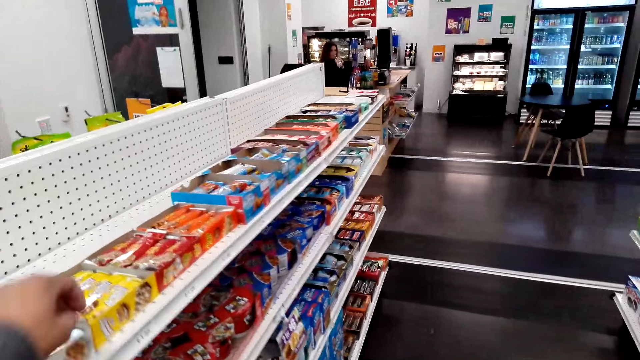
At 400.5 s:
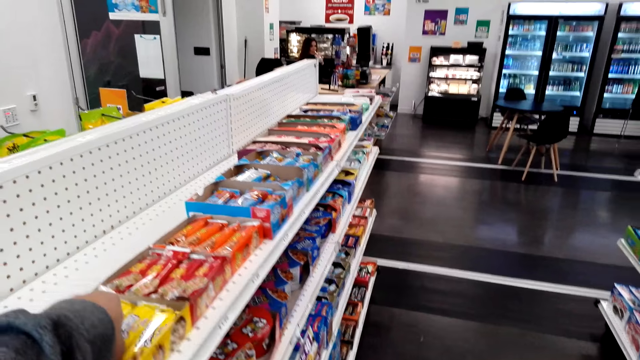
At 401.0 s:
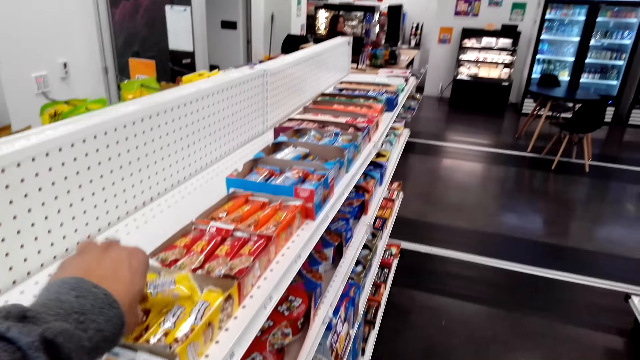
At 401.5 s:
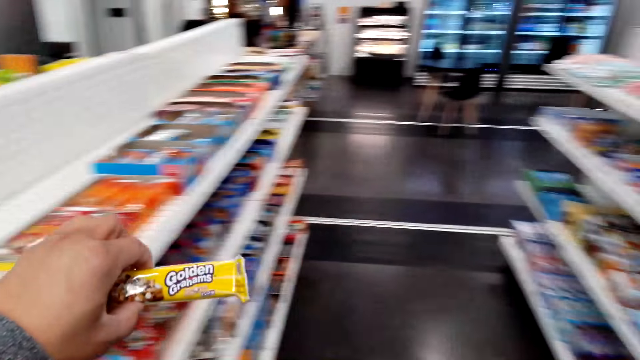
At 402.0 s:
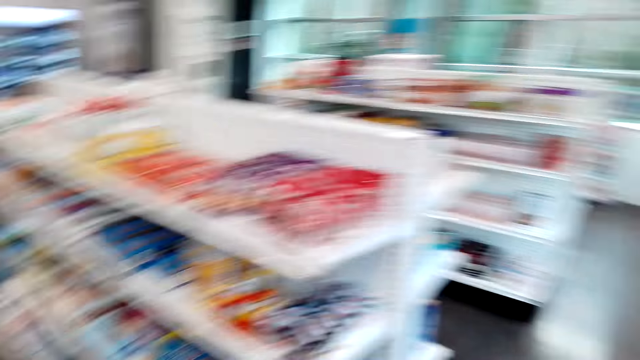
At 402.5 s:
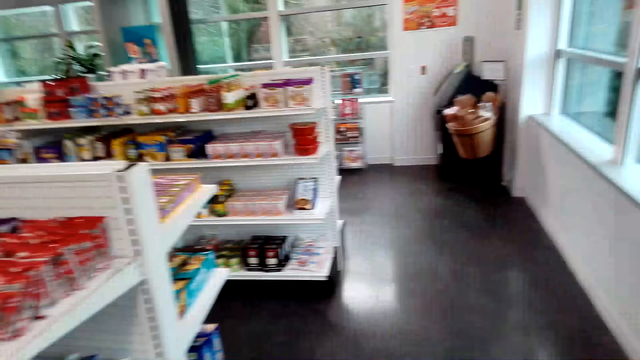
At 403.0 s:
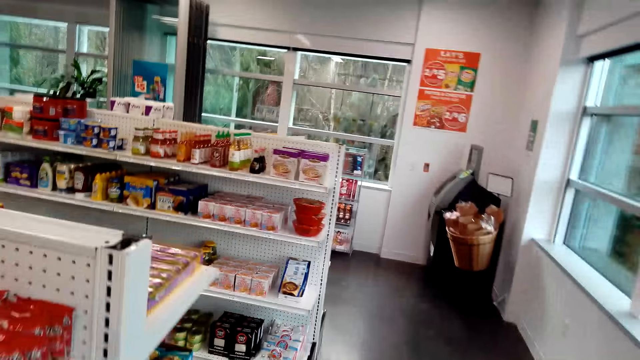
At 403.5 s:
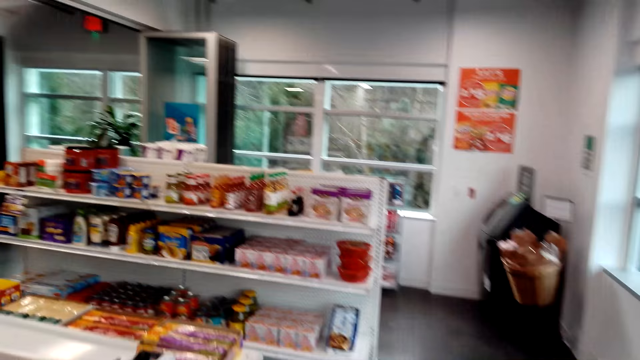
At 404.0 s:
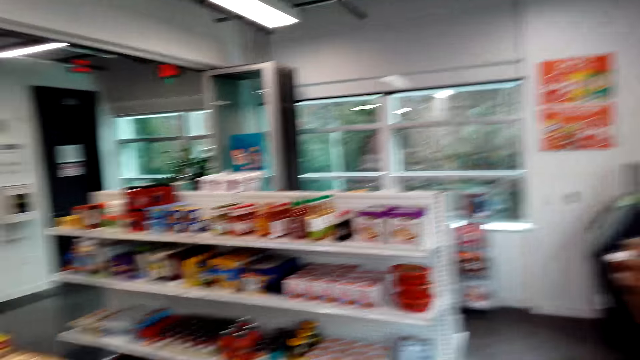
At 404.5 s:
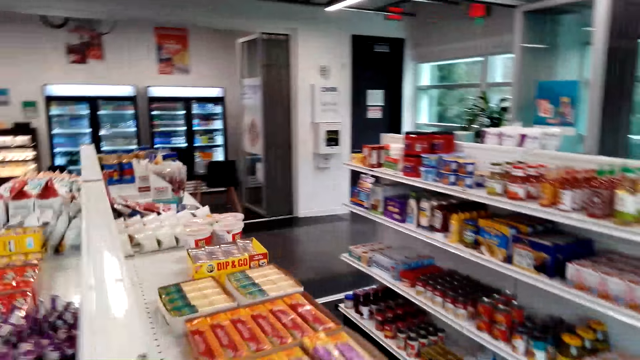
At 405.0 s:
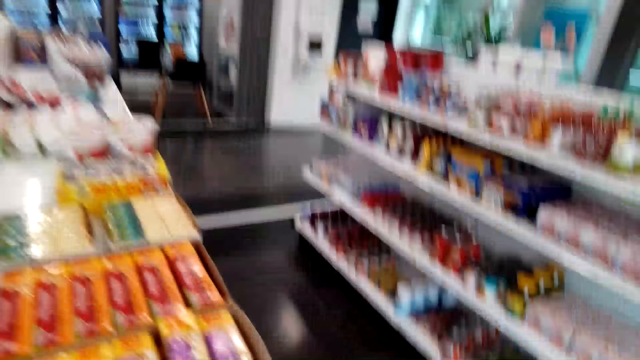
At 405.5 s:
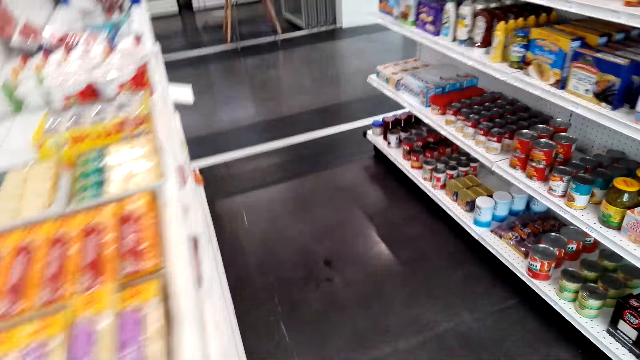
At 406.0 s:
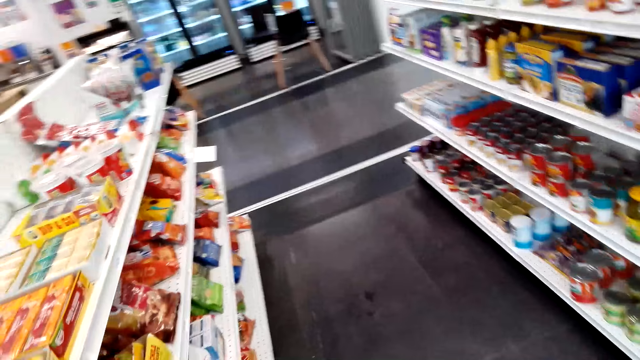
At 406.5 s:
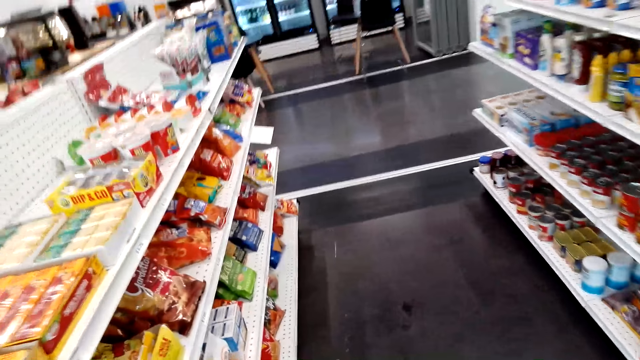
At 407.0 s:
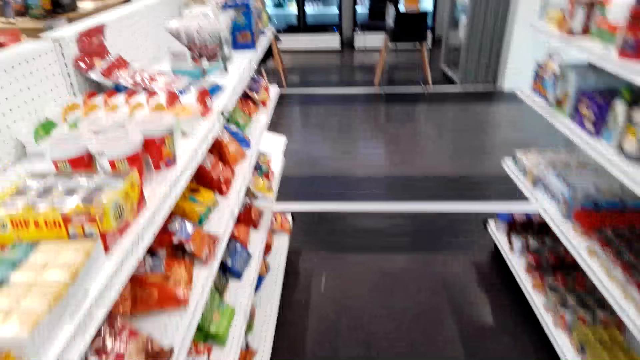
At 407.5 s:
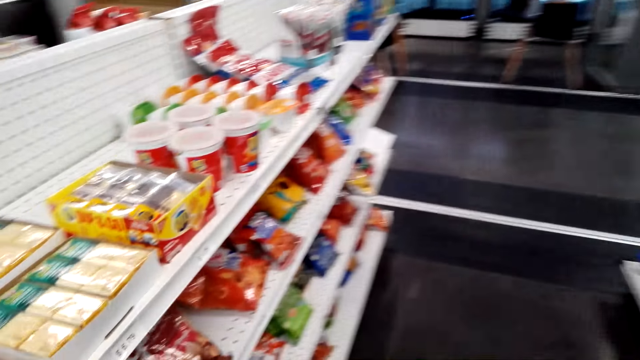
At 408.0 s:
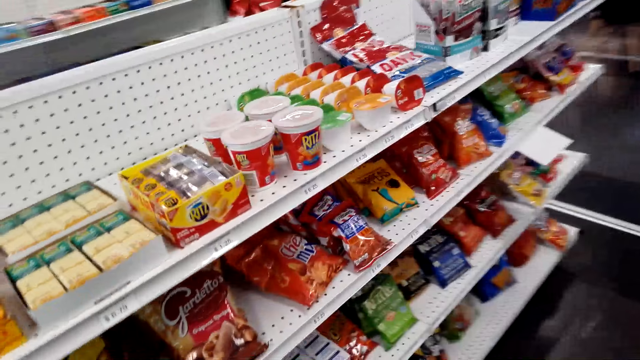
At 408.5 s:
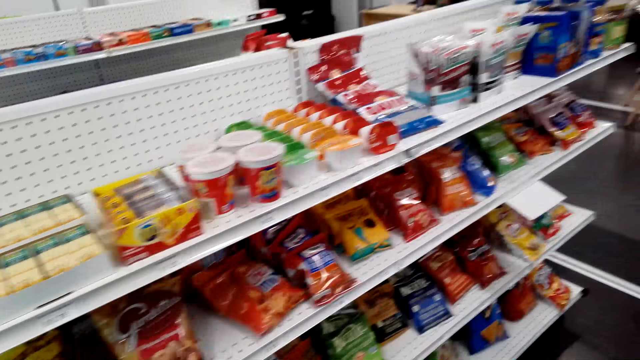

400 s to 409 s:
The camera wearer takes the Golden Grahams from the box on the shelf. They put something into the basket. They walk around. They look at the items on the shelves.

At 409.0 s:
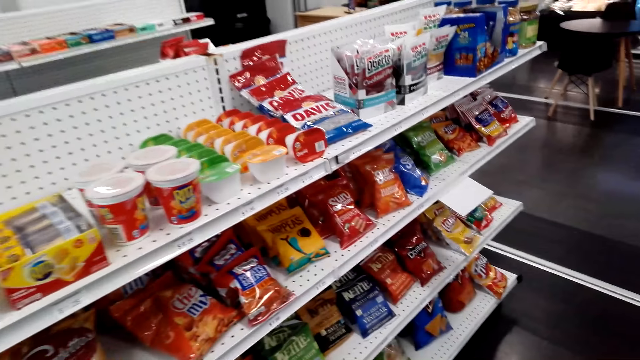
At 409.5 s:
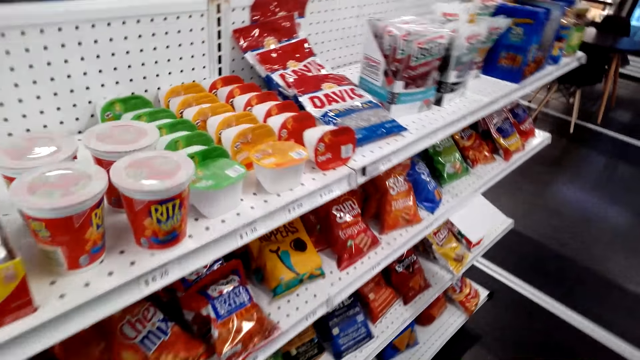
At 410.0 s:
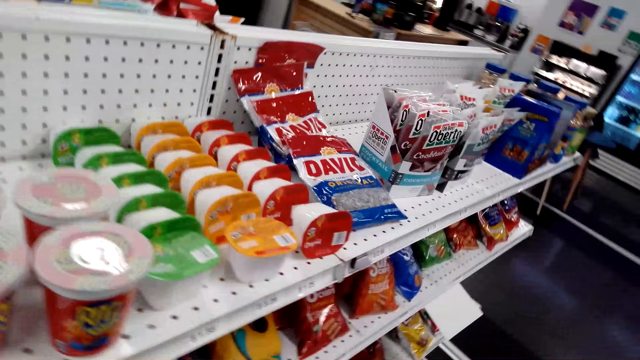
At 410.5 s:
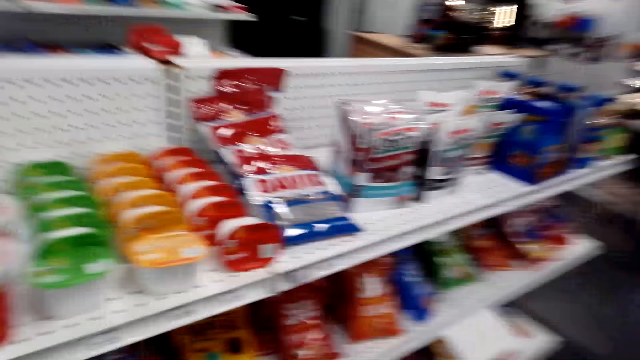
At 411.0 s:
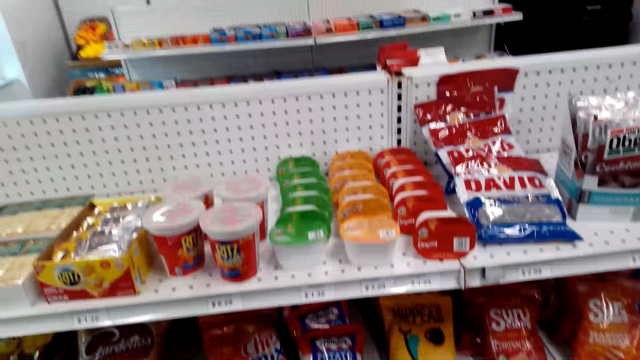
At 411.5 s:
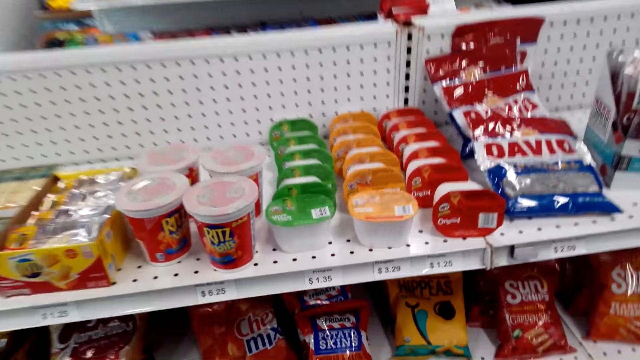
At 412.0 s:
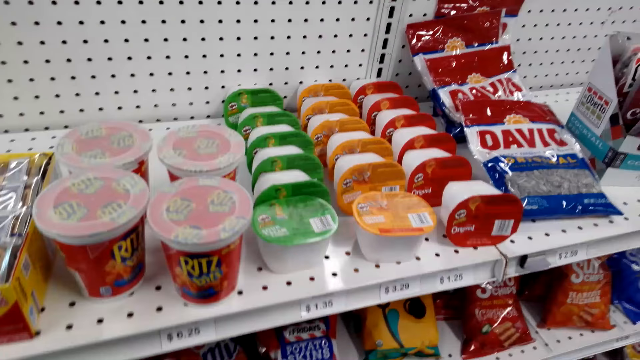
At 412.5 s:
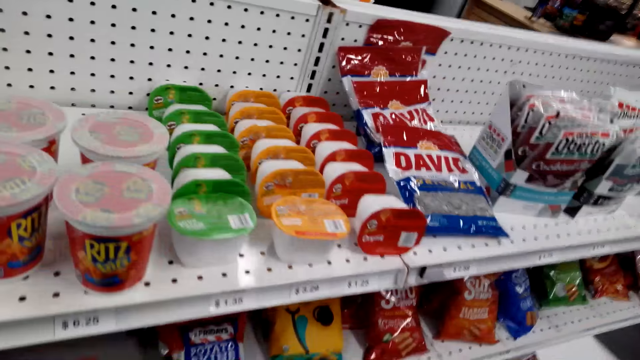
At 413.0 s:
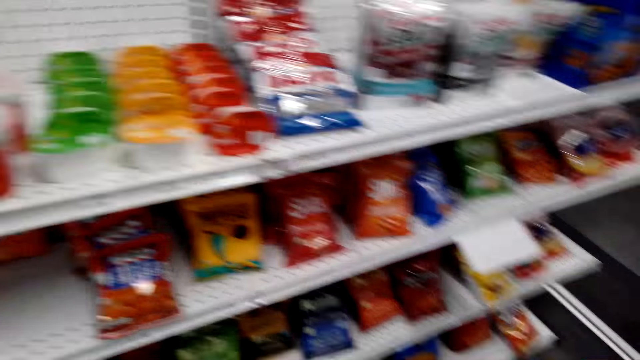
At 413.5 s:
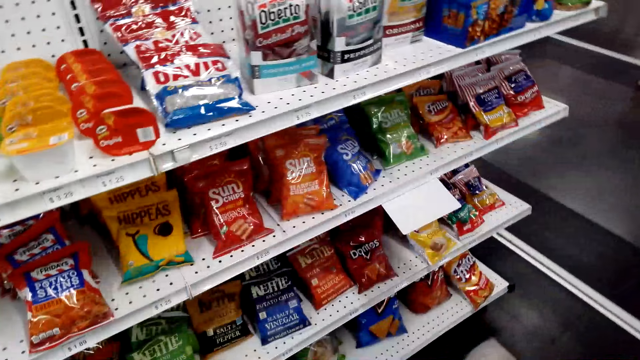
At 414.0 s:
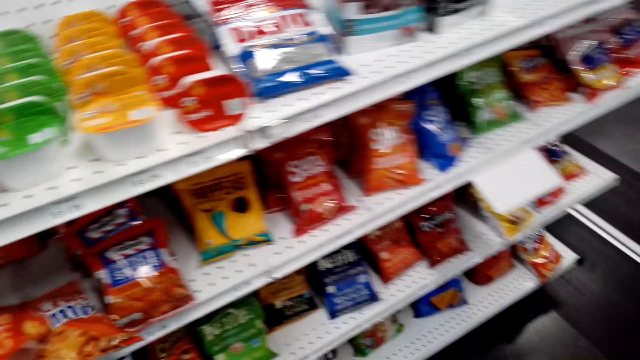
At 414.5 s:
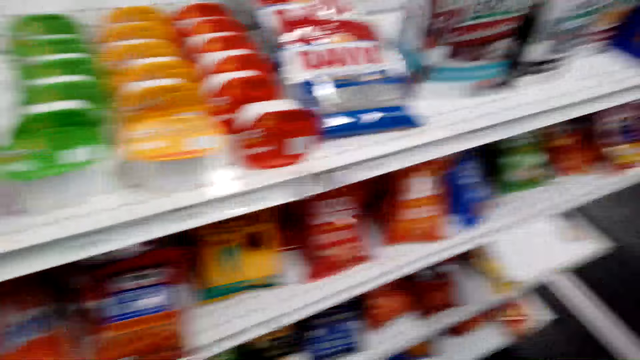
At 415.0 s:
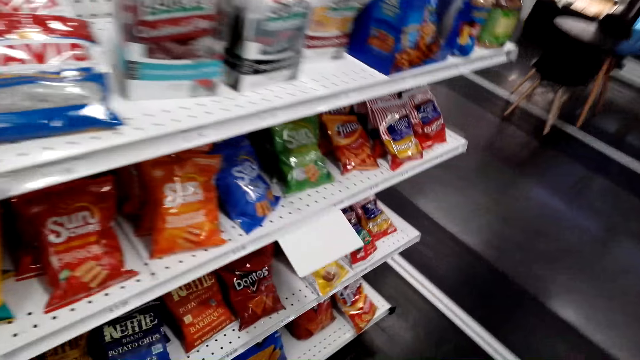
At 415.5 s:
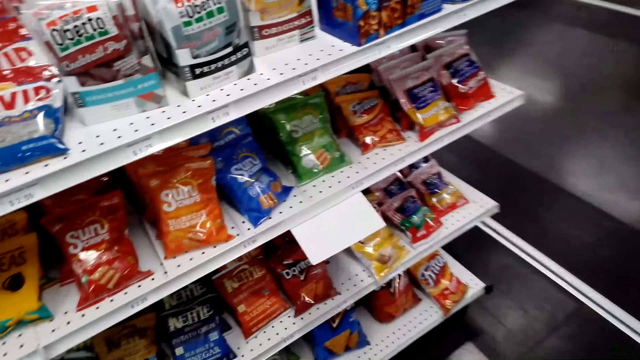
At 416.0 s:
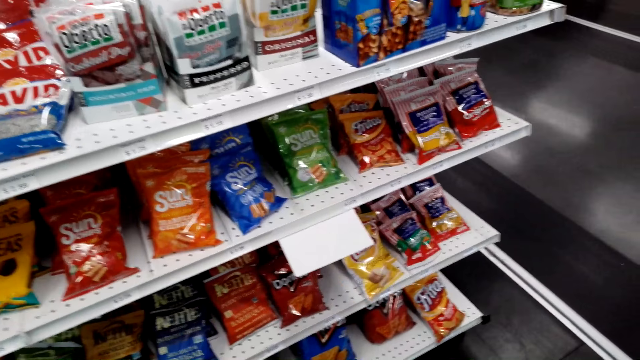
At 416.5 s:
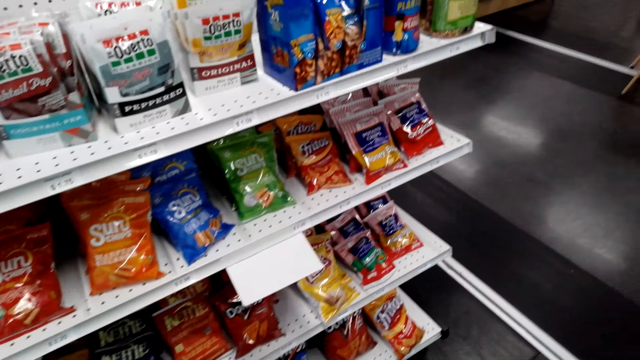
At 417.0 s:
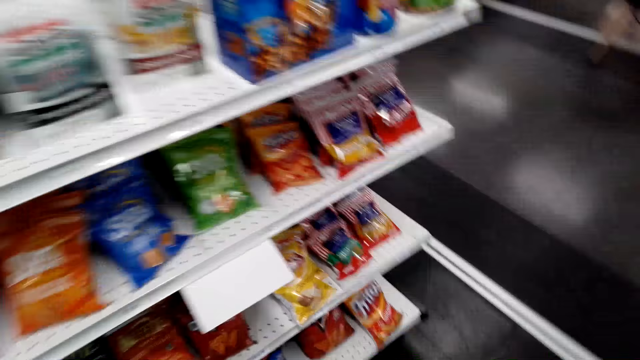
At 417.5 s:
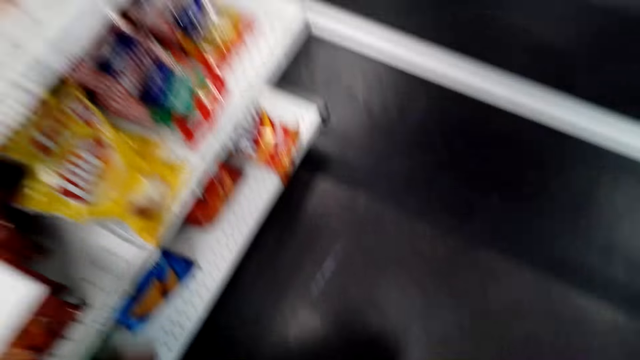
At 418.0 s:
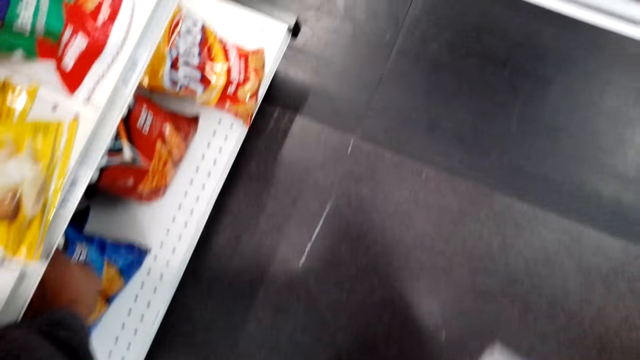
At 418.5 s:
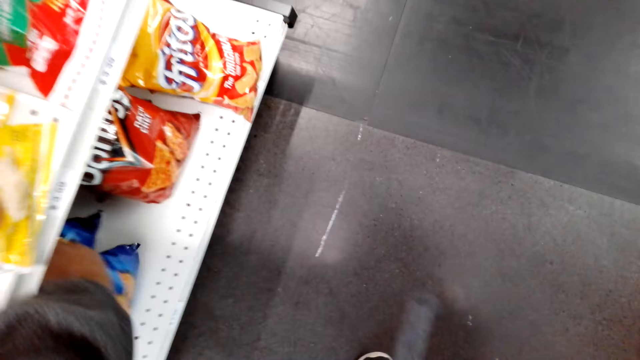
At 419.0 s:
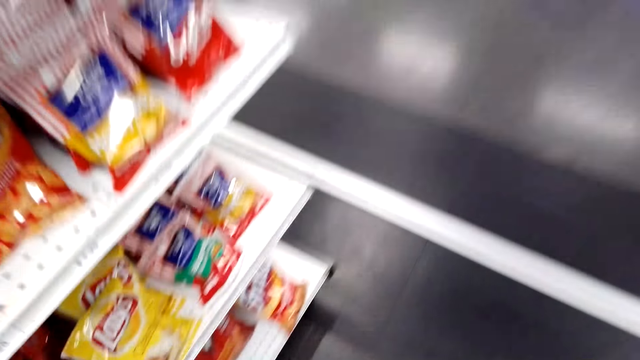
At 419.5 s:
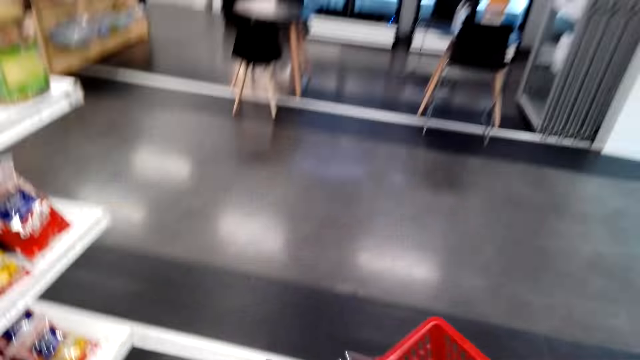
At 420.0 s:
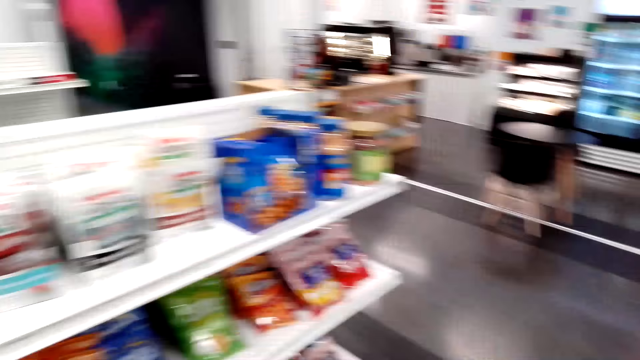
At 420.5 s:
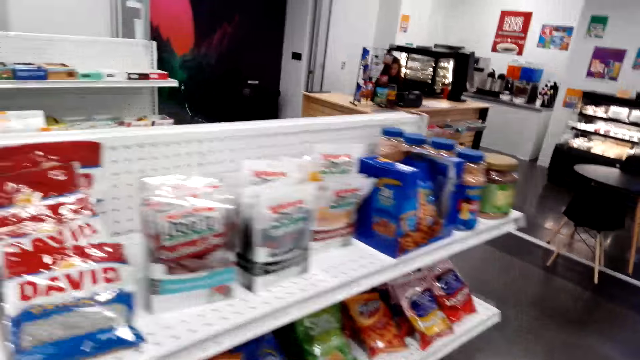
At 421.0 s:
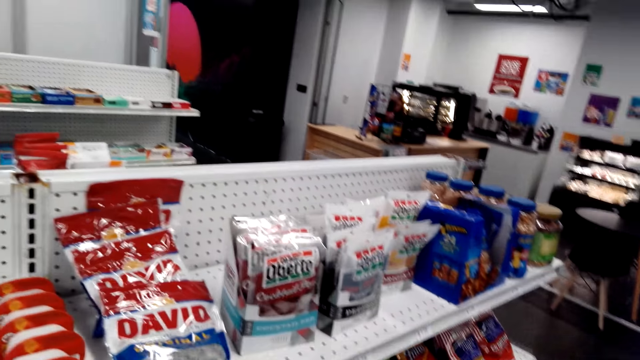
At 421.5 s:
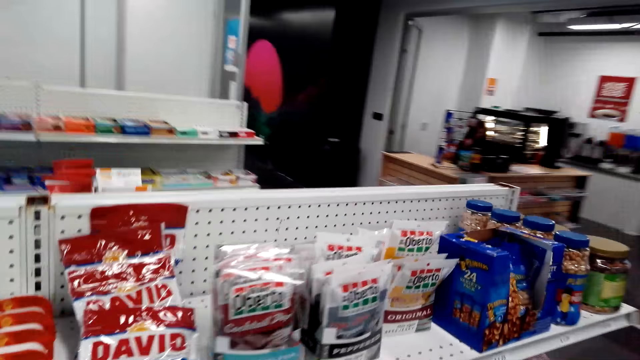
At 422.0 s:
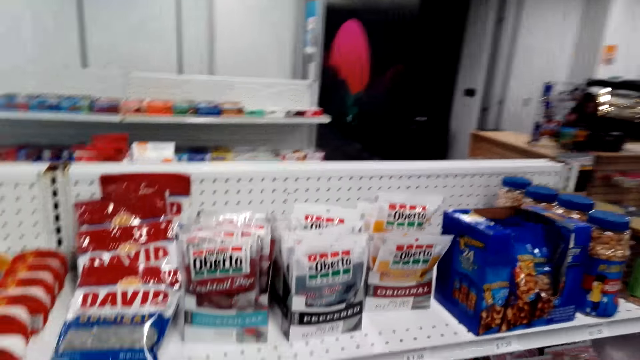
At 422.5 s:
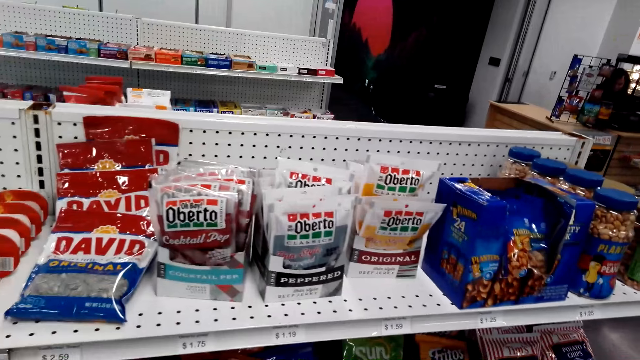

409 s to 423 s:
The camera wearer takes the Chex Mix from the shelf. They put the Chex Mix back on the shelf. They look at the items on the shelves. They walk around. They take the snack packet from the shelf. They look at the items on the shelf.
